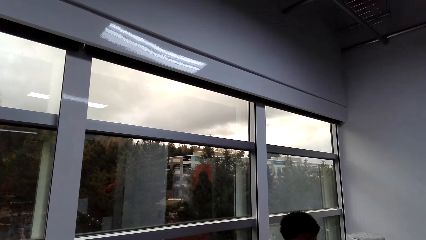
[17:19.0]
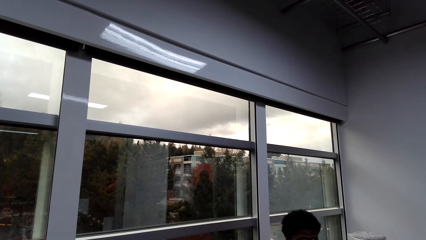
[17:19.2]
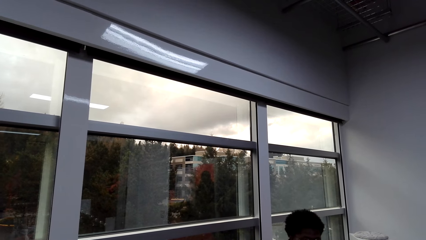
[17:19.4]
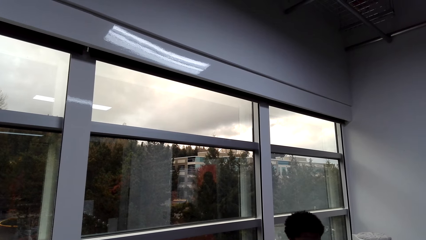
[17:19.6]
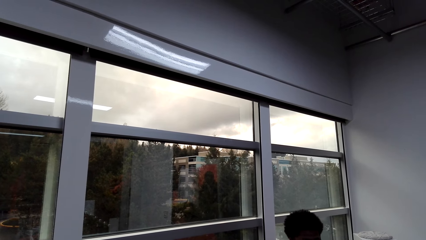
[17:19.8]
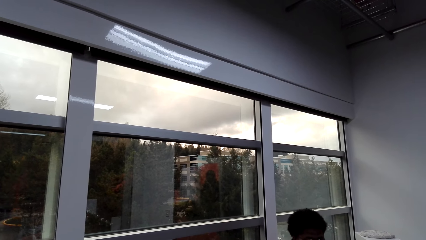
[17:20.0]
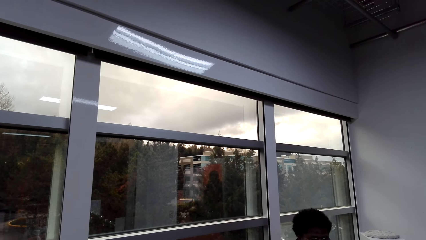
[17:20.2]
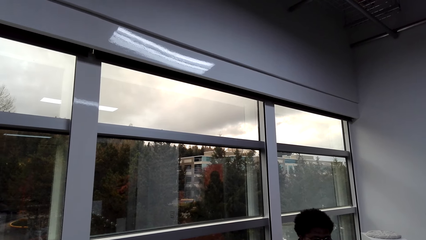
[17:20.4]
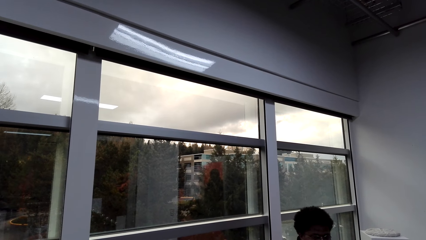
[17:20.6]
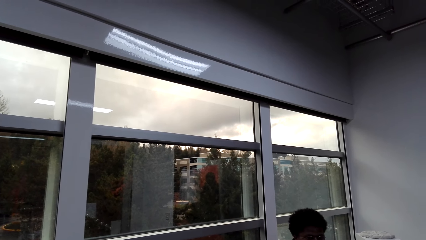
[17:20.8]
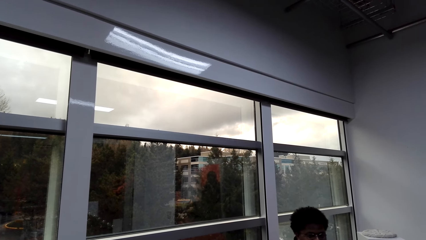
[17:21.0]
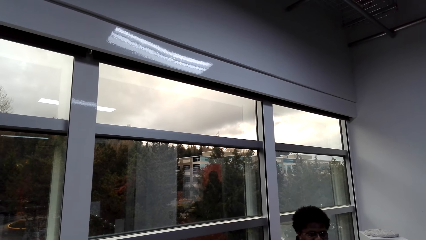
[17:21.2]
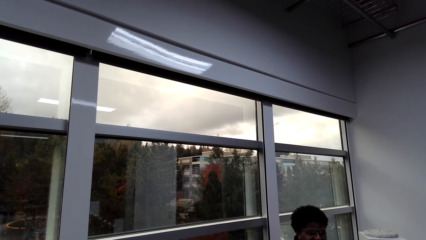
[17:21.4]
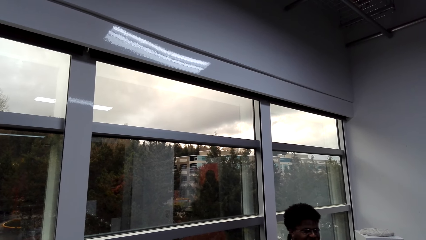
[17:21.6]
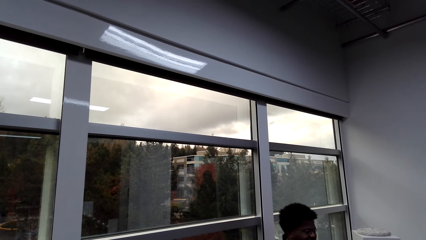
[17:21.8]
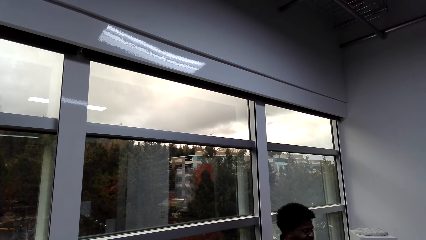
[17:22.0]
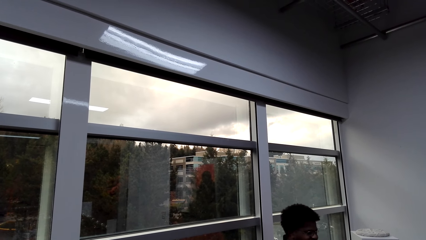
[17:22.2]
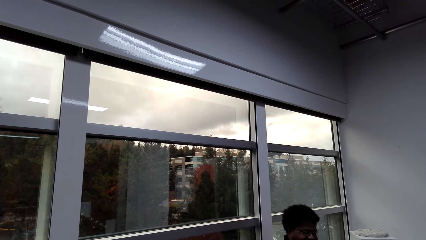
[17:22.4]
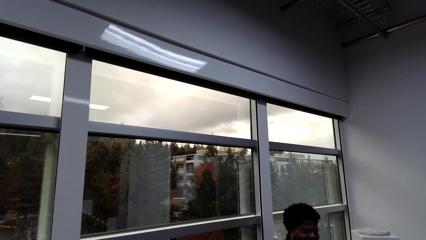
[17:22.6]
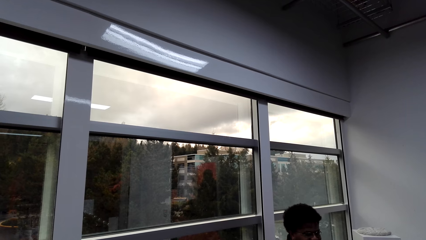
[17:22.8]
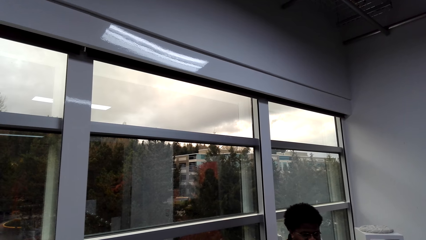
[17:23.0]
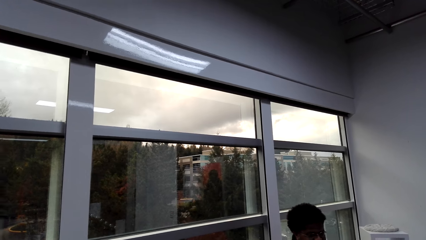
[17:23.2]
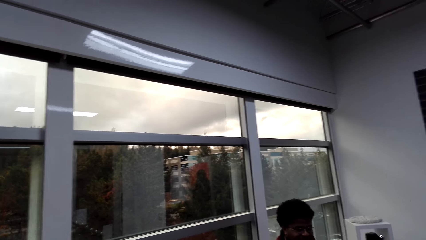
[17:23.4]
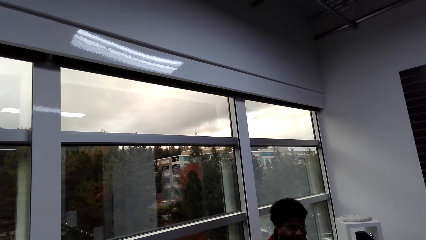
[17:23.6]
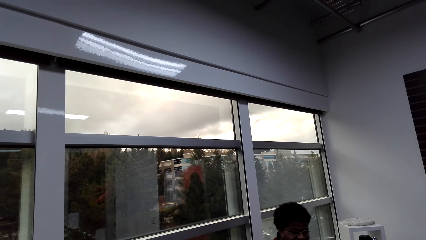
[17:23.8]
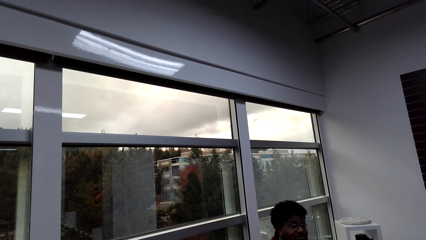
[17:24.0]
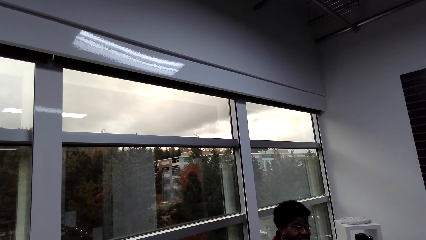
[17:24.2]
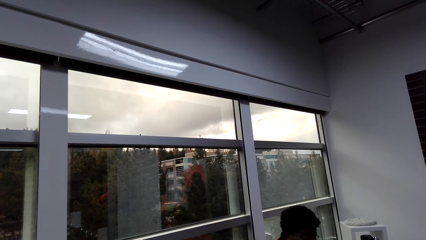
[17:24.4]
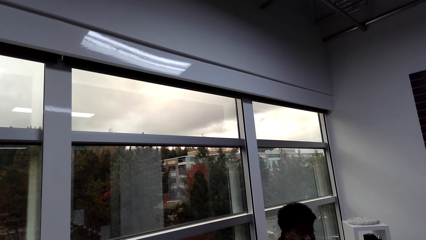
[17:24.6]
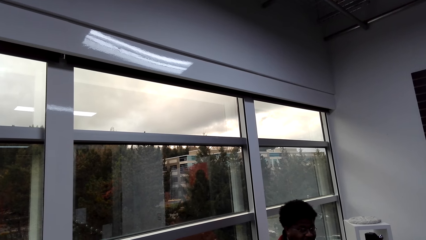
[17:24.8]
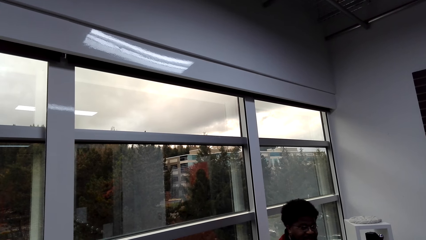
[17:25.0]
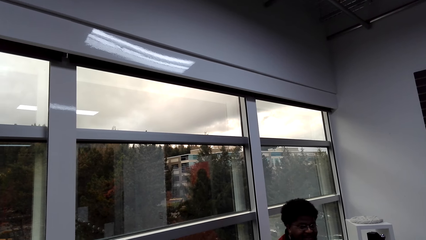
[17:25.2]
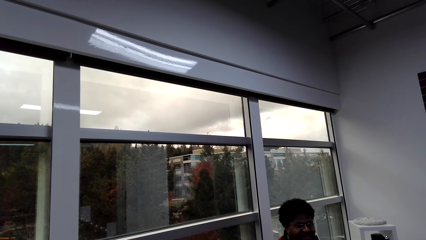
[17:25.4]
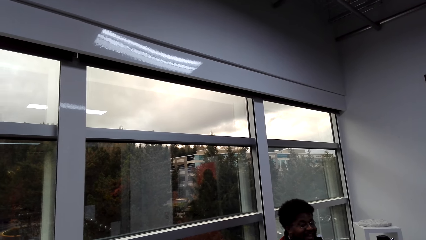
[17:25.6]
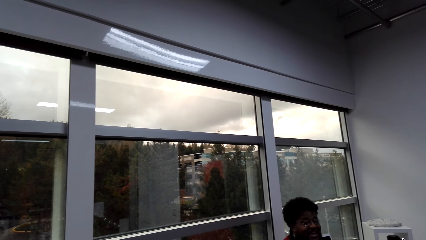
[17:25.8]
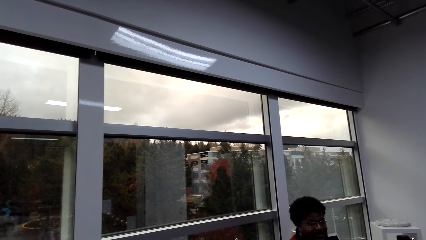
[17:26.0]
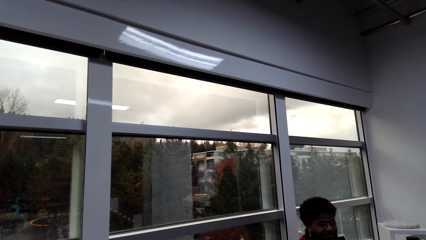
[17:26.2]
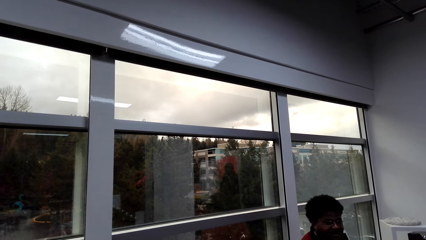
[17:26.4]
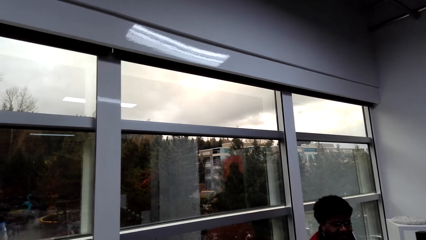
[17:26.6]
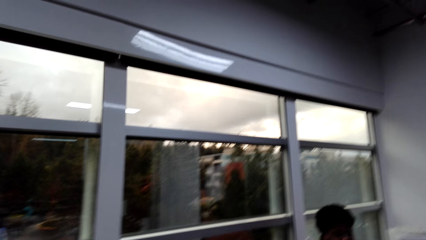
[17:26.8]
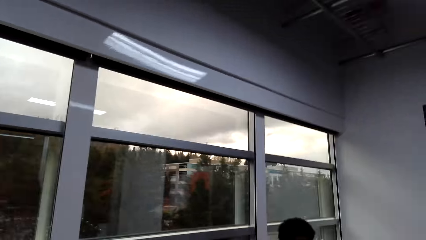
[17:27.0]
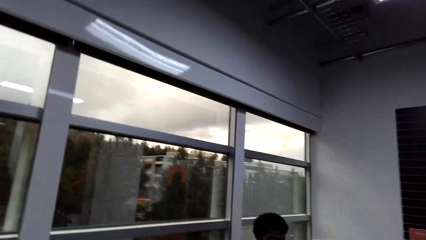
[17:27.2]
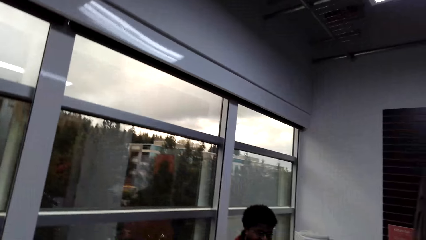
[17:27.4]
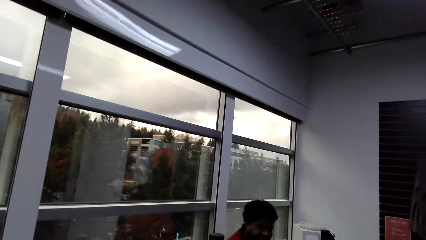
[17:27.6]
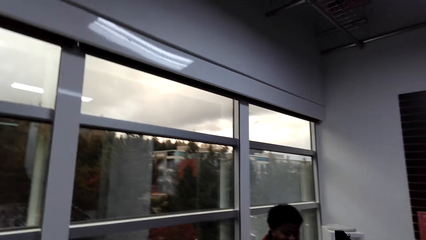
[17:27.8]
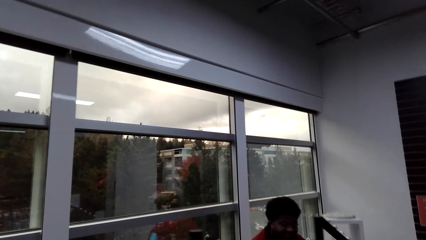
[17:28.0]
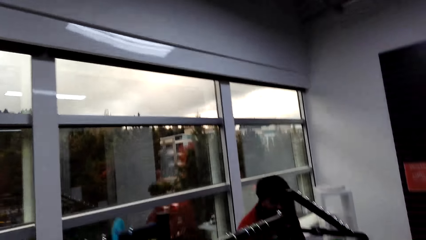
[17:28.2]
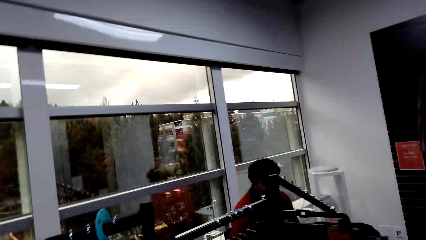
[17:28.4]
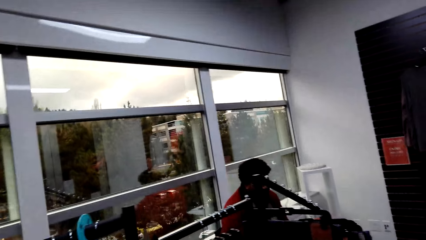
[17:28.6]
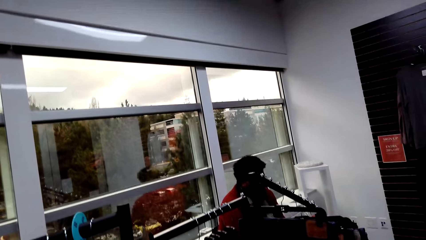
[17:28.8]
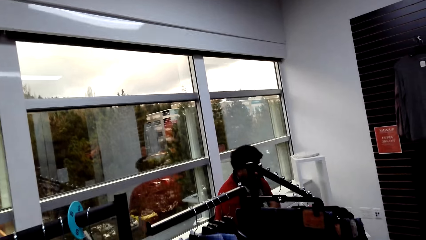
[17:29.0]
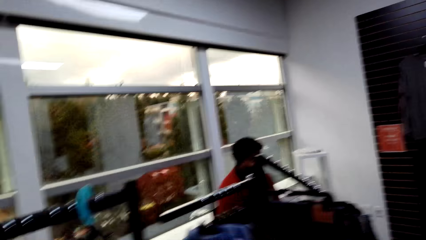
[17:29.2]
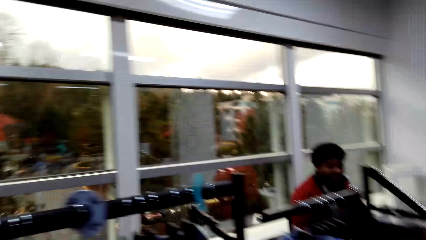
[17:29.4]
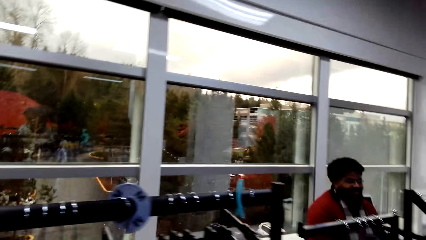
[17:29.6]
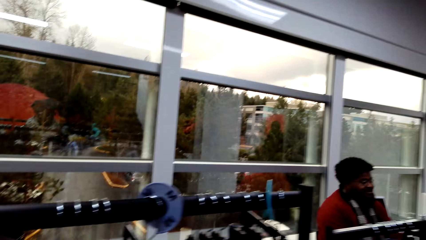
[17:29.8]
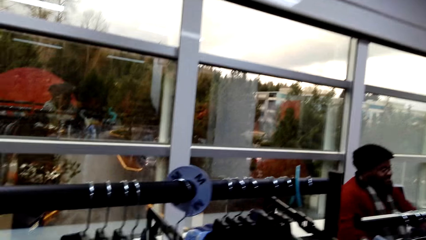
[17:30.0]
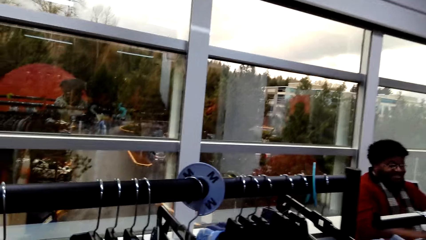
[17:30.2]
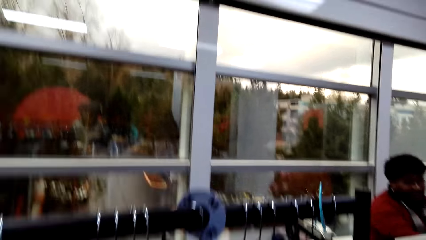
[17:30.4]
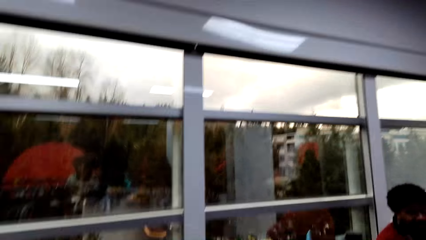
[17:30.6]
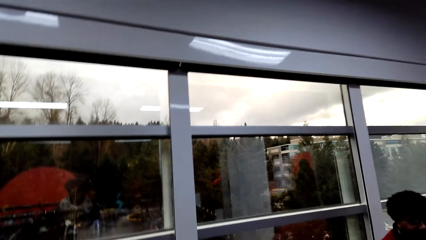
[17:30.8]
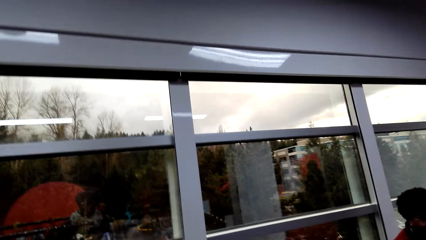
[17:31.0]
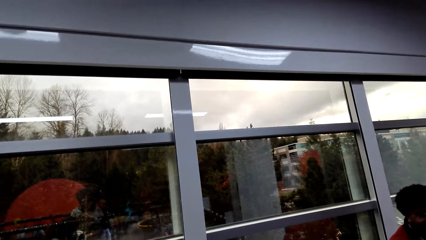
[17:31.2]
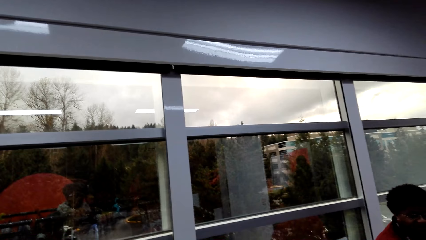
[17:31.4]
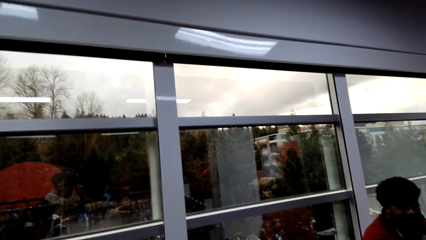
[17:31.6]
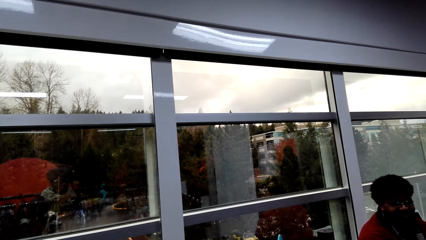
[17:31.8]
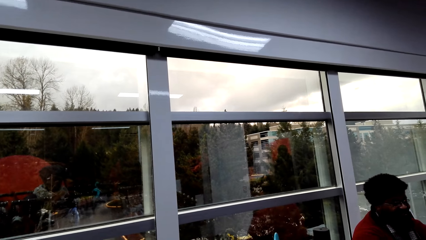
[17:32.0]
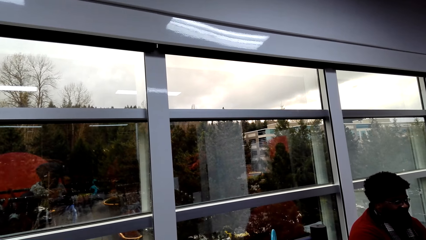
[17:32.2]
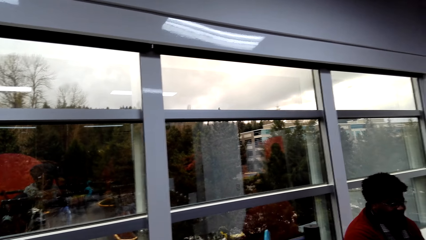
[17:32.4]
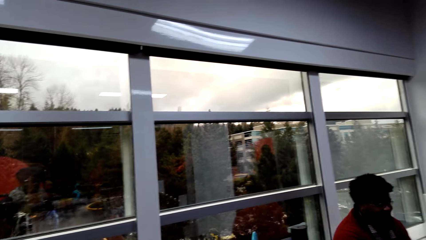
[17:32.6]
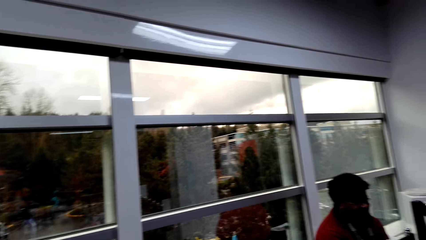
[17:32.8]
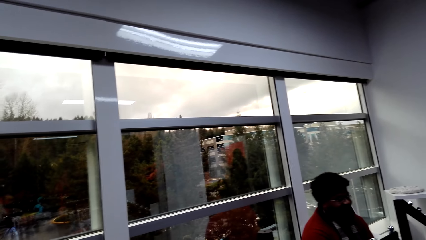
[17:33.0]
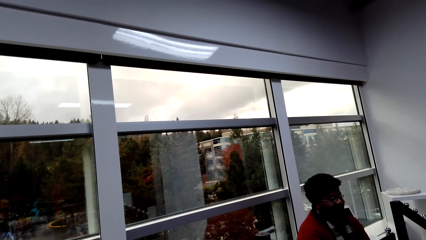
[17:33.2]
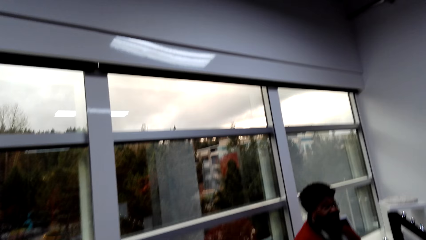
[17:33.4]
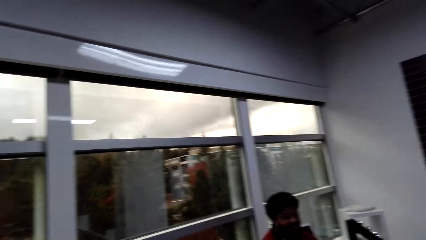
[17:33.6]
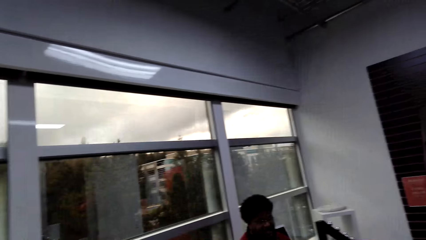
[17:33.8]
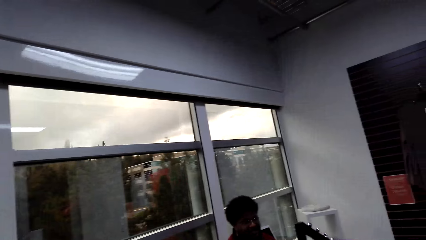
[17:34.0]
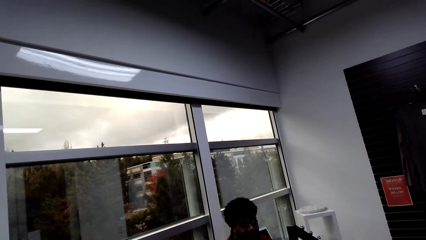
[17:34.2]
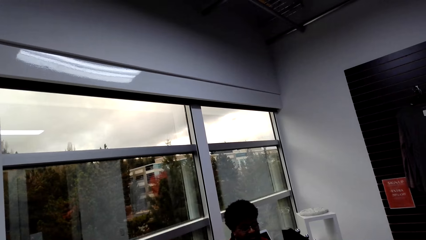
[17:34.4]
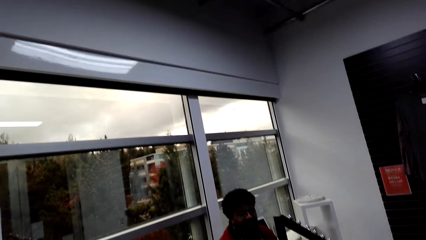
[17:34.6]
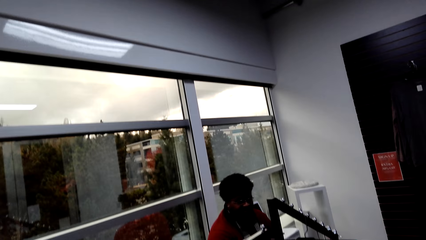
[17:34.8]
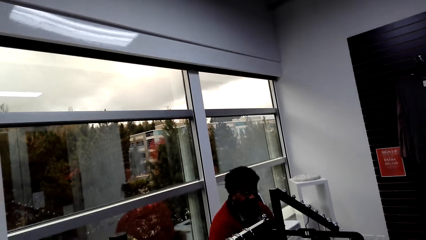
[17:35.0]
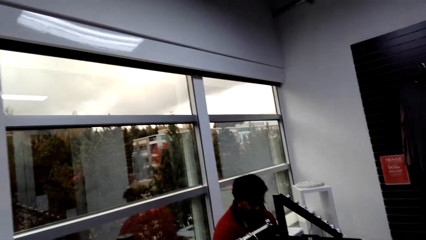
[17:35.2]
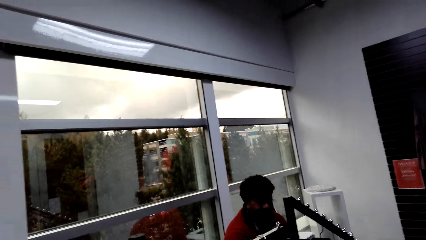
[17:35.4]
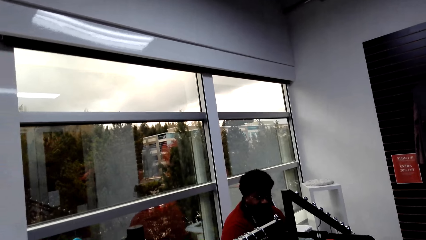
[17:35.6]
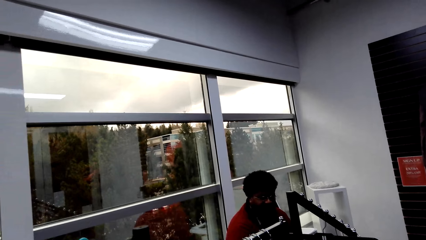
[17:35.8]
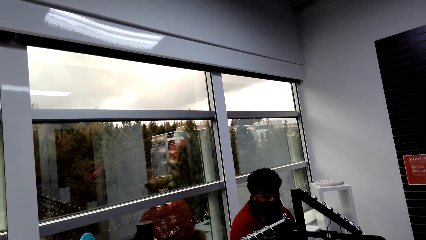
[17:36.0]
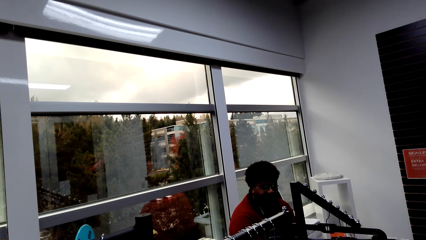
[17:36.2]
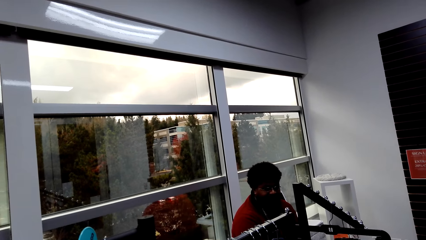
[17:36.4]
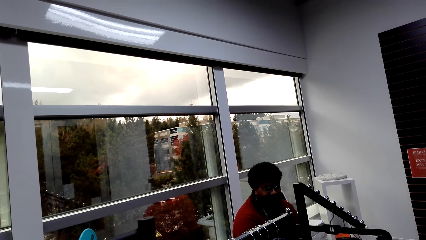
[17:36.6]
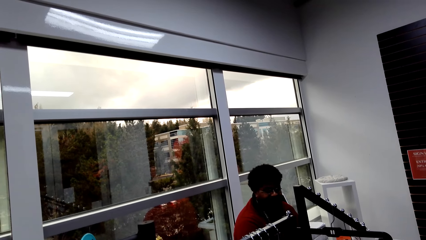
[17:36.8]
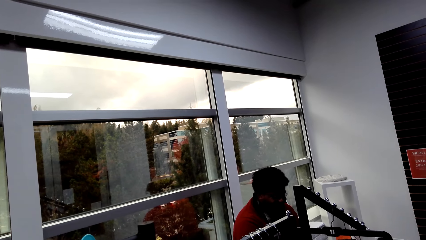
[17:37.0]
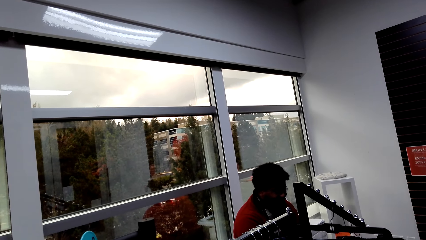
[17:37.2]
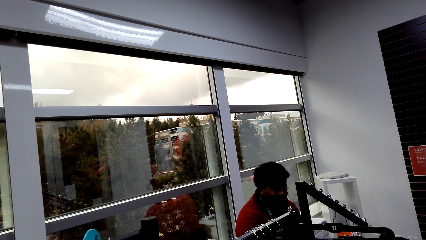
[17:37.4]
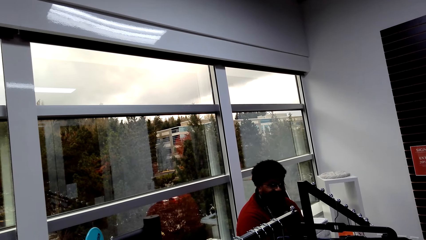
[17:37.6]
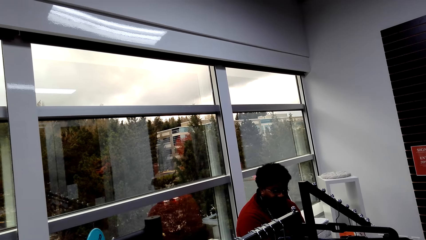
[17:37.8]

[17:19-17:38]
The camera wearer talks to the man. They arrange clothes on the hanger in the boutique.
